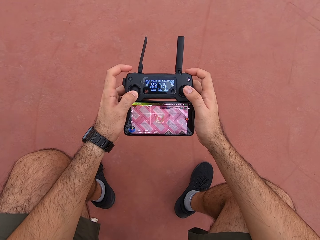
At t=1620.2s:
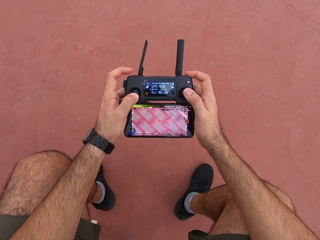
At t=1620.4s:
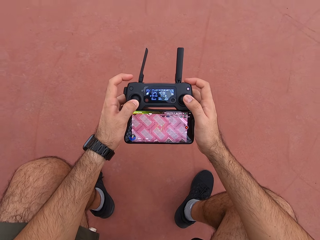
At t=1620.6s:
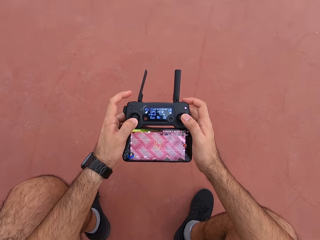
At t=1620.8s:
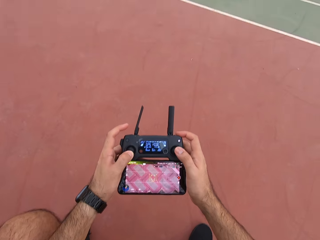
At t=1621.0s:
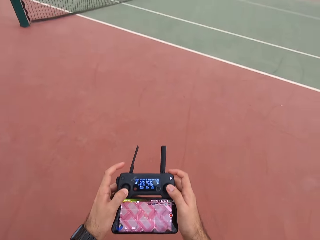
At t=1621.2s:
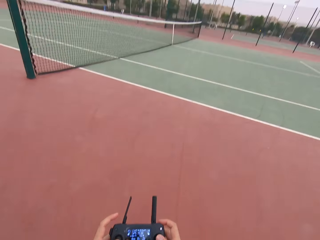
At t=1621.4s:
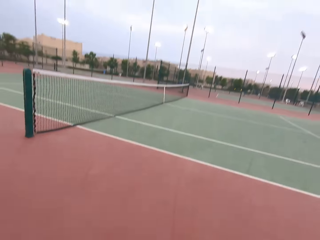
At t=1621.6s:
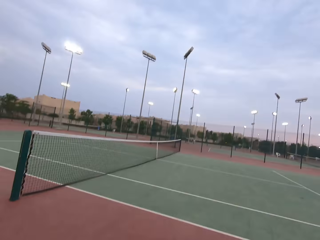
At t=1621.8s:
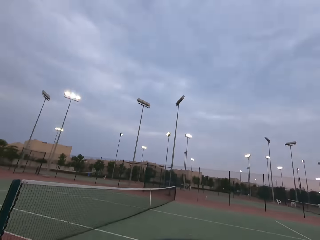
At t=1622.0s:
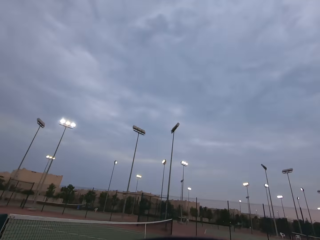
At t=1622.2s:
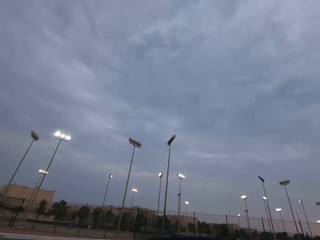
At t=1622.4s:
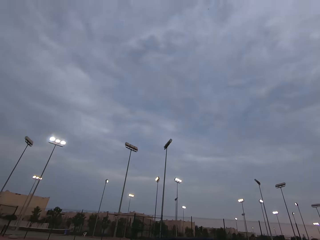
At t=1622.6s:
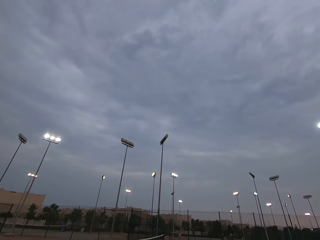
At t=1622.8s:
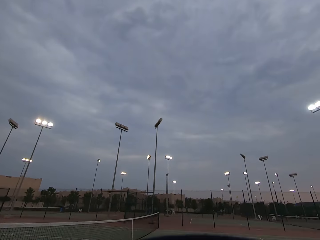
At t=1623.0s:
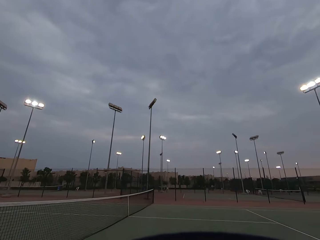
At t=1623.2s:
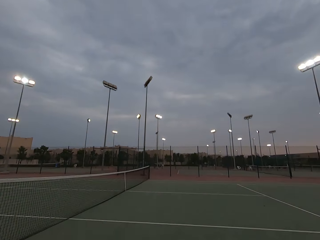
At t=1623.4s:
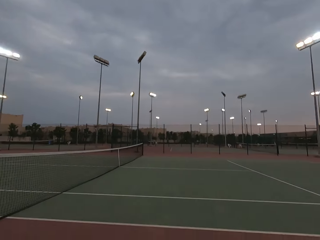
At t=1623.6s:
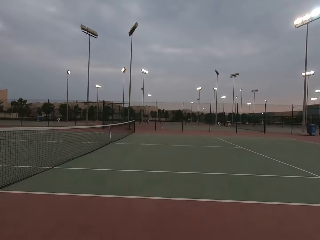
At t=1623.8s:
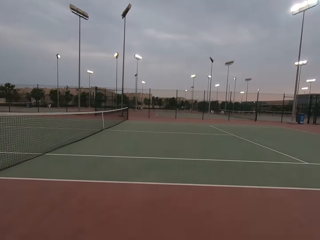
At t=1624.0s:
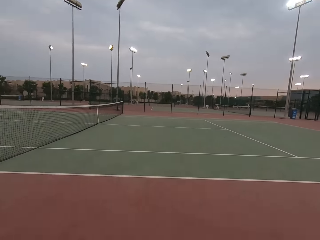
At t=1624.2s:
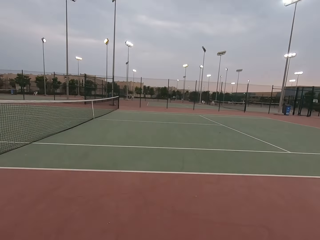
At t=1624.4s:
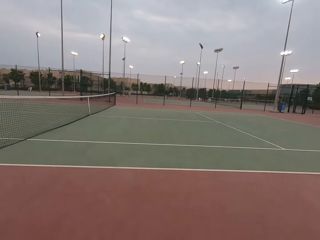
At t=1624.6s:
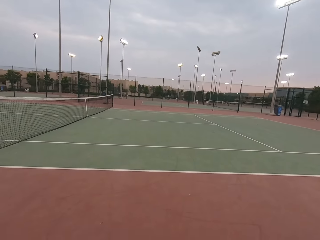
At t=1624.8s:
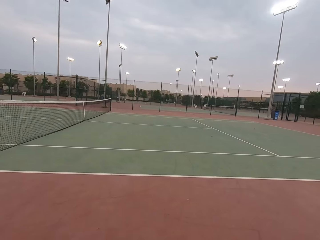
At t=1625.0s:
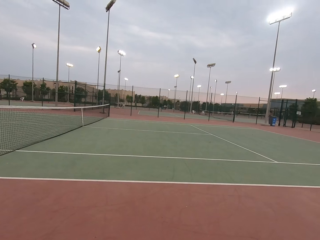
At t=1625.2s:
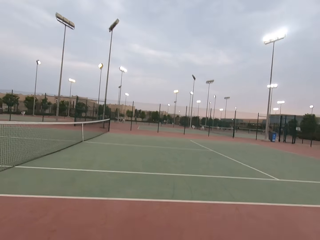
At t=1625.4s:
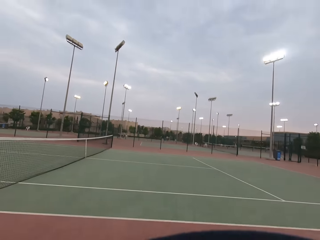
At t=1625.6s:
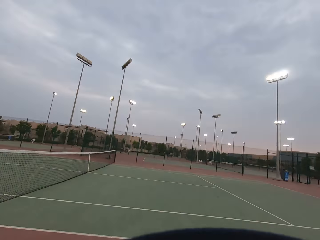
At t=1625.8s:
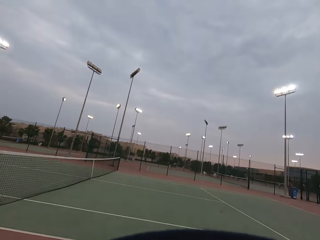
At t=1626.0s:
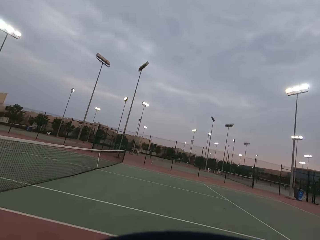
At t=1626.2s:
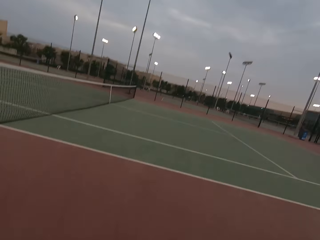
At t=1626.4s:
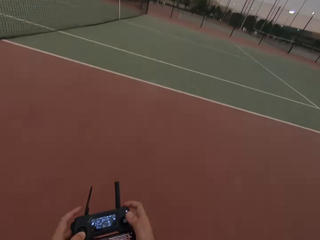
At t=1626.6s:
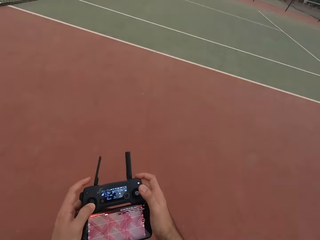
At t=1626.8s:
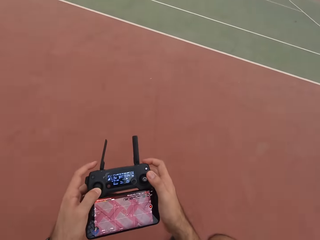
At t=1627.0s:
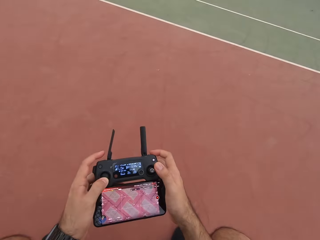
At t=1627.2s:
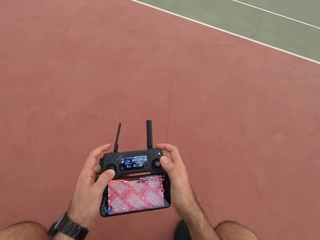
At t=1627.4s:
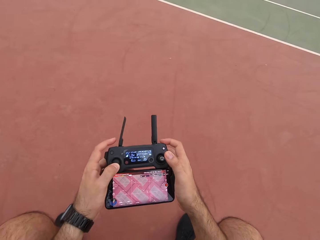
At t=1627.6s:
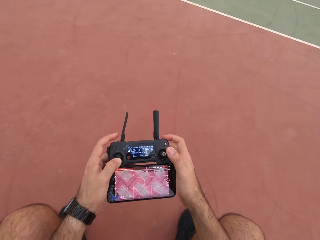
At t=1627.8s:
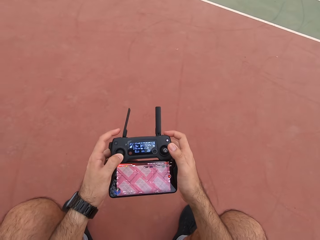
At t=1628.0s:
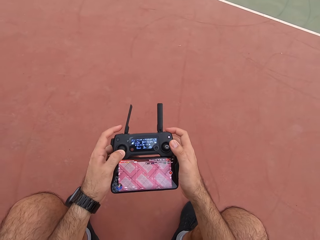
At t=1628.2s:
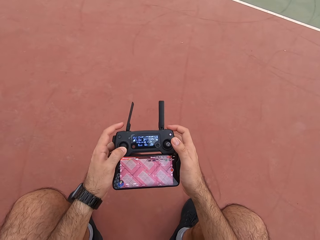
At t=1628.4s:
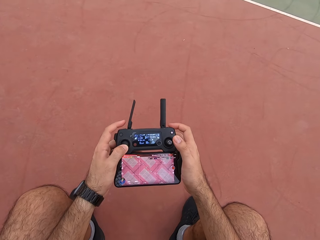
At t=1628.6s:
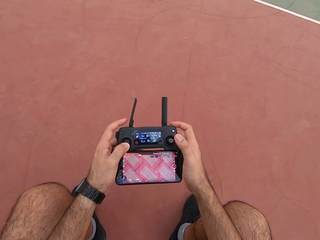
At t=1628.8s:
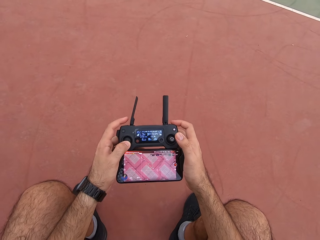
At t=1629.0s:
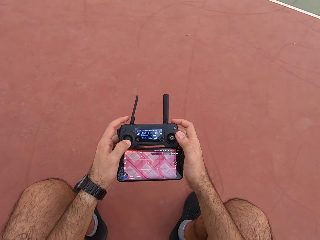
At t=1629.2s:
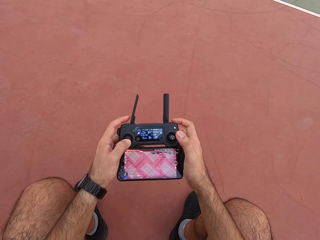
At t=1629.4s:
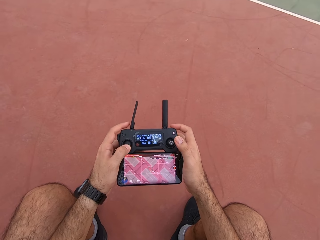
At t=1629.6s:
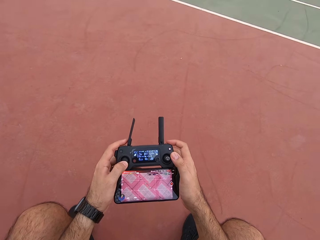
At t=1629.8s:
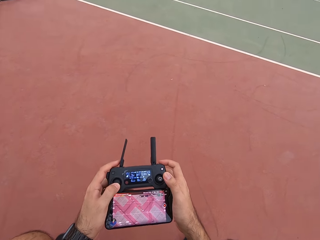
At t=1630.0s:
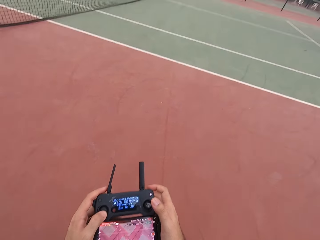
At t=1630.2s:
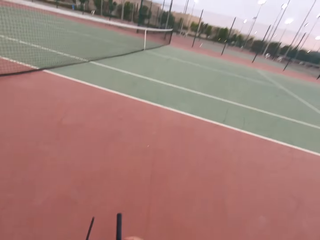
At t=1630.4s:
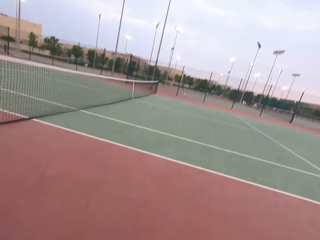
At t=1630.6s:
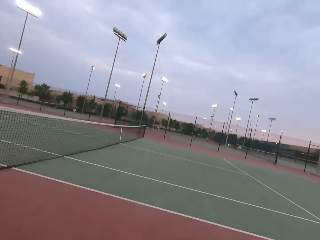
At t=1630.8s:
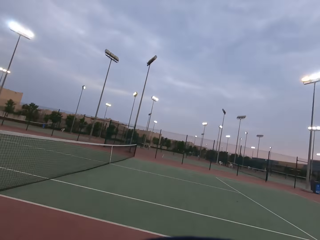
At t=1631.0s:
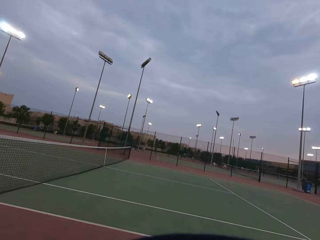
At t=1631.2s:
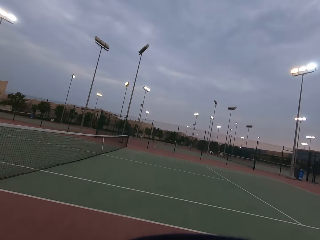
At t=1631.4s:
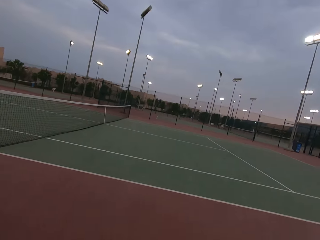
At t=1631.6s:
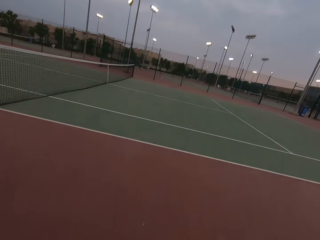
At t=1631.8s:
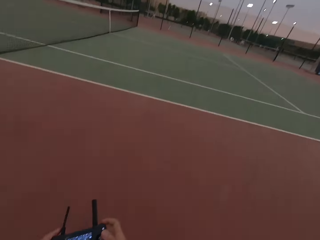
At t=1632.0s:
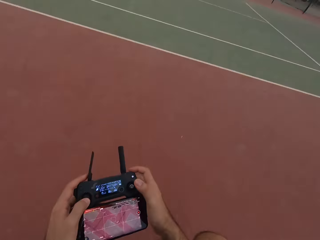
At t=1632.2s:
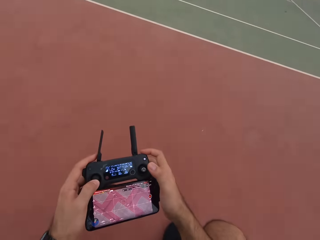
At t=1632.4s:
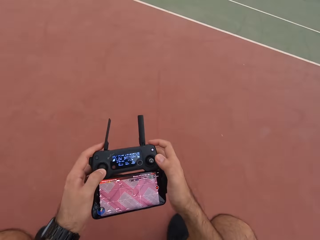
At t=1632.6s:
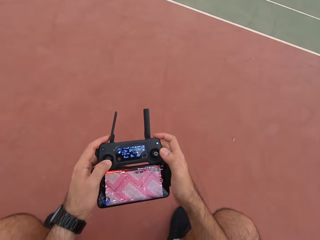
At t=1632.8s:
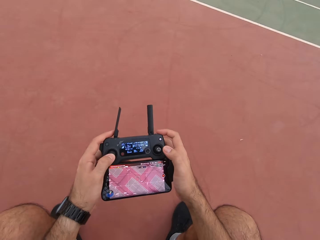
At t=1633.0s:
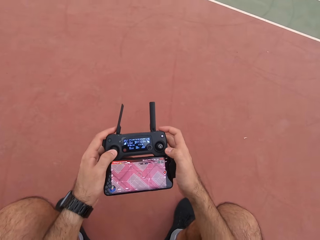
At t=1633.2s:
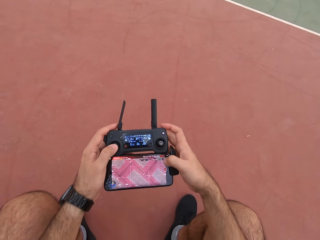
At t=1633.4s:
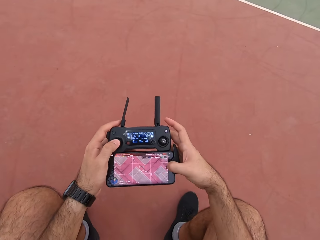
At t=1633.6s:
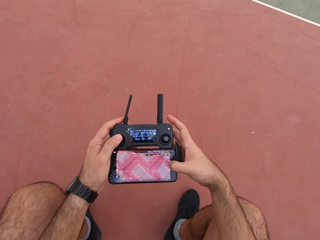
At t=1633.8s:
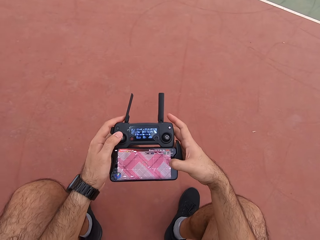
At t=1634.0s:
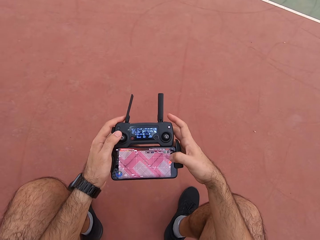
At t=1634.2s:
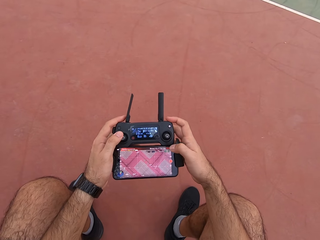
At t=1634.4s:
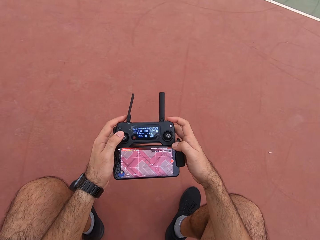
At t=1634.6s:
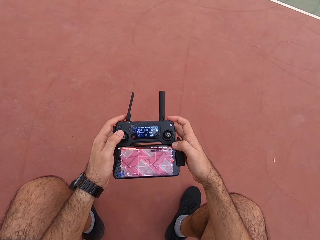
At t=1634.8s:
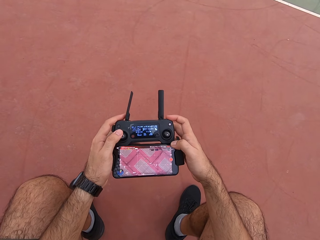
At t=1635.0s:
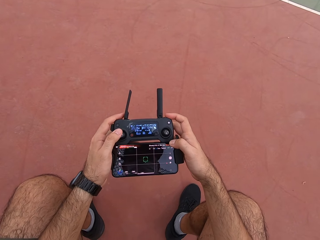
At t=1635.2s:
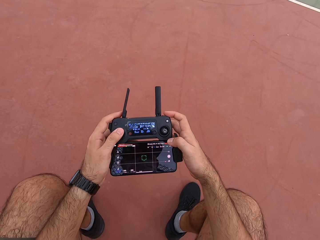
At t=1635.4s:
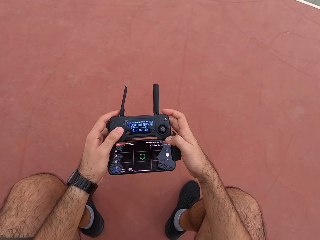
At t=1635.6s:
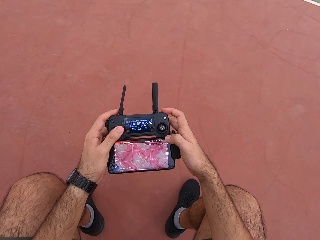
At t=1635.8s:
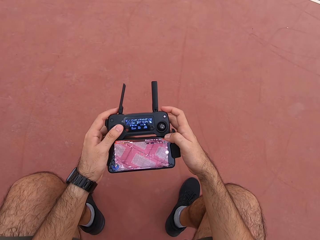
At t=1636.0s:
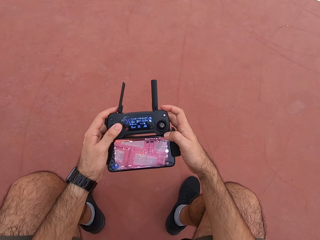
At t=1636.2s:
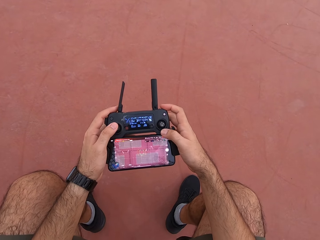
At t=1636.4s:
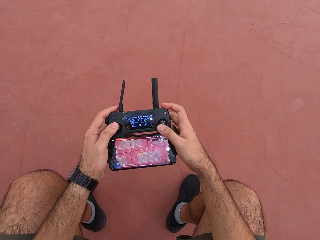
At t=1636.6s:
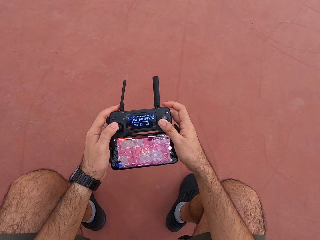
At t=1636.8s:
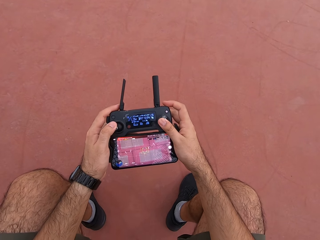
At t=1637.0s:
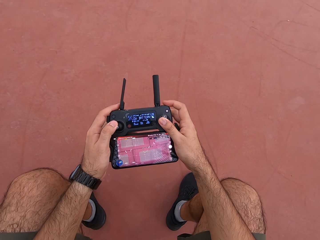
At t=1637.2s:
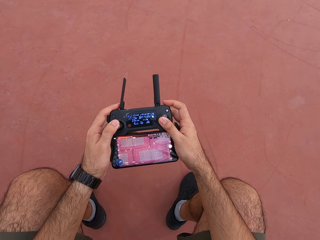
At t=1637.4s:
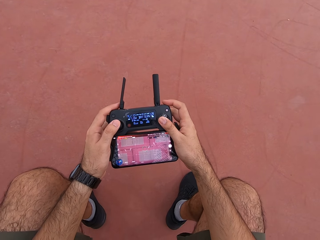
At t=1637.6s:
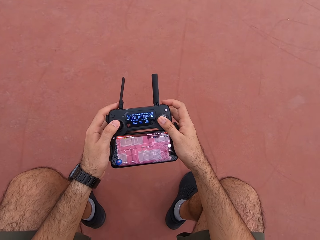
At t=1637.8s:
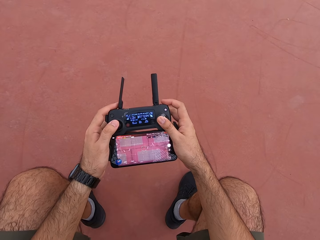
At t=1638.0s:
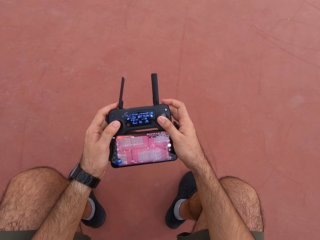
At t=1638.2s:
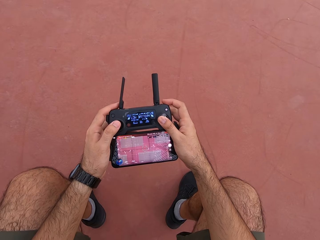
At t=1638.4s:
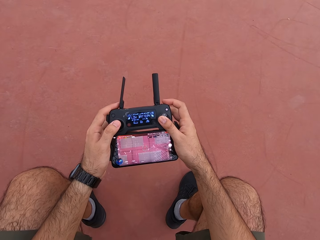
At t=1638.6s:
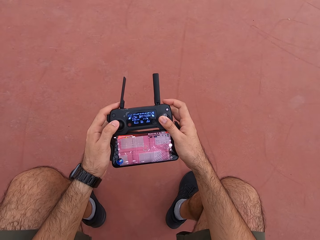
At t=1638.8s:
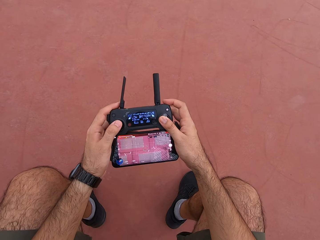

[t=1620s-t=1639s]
The camera wearer looks around. He plays a video game on his phone. He looks around. He dials a drone controller. He plays the video game on his phone.

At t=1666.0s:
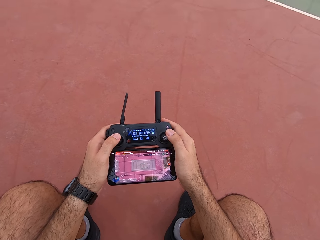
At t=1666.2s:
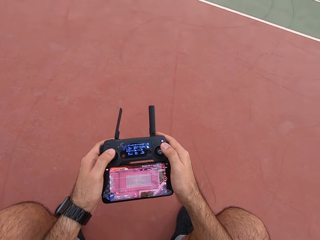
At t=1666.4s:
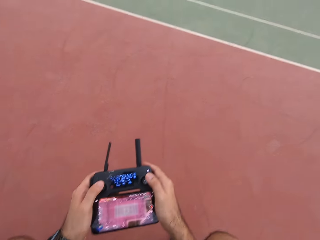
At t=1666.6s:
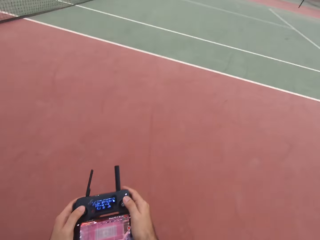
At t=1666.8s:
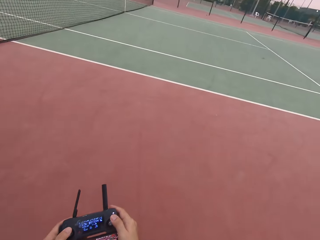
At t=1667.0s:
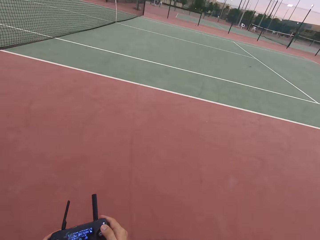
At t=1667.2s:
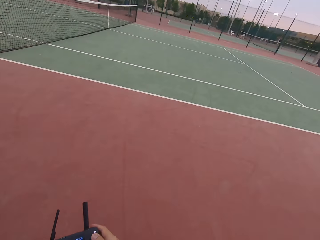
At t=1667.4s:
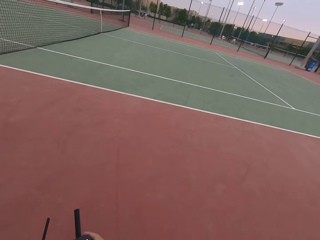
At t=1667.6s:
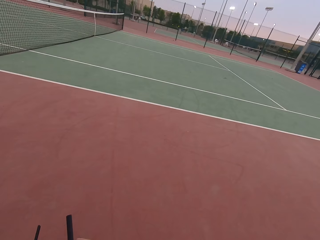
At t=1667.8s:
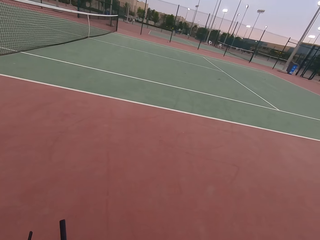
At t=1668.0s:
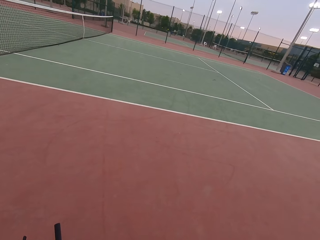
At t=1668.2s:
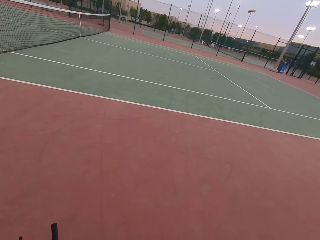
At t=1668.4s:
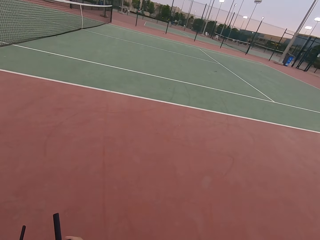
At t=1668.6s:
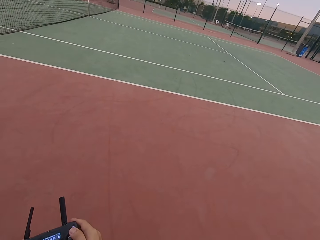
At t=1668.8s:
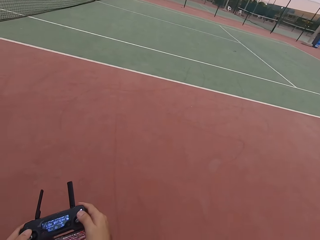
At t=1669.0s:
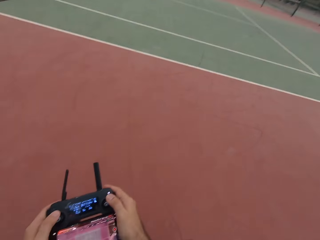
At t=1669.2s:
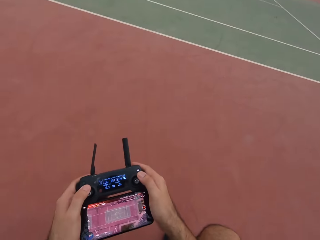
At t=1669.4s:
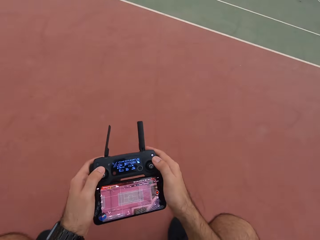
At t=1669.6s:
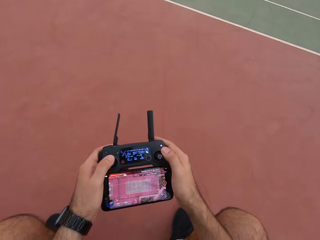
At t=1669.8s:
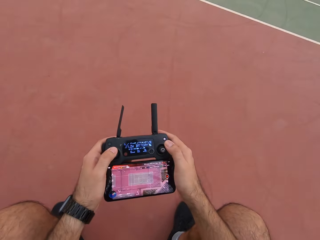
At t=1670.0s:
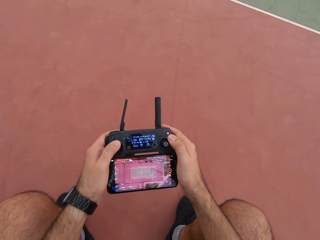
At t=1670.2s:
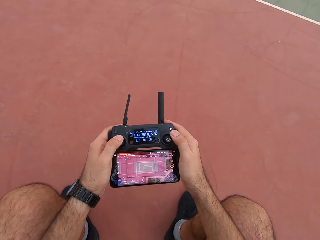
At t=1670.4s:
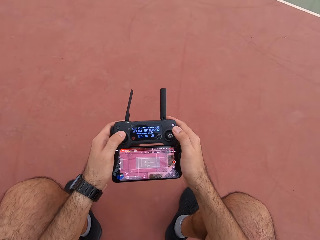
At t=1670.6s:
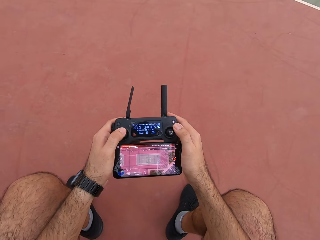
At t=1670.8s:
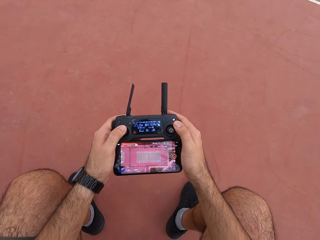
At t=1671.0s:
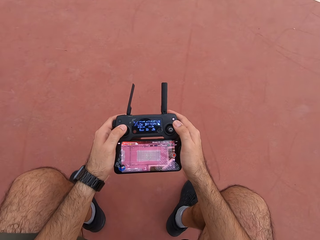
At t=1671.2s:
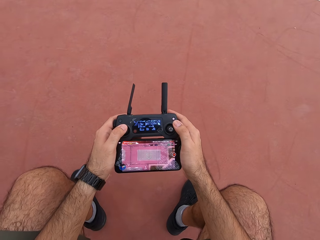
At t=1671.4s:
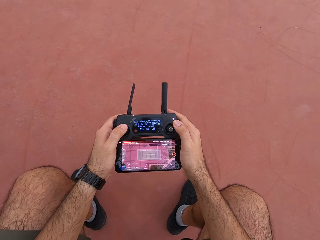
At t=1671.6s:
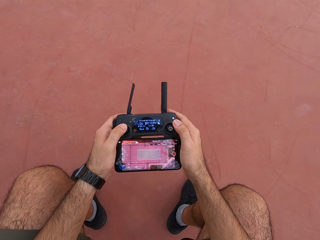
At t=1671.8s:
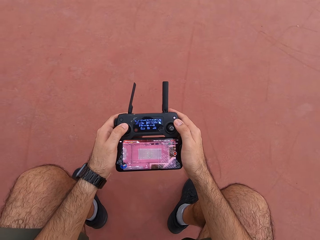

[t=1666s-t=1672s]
The camera wearer looks around the tennis ball court. They play PS4.
